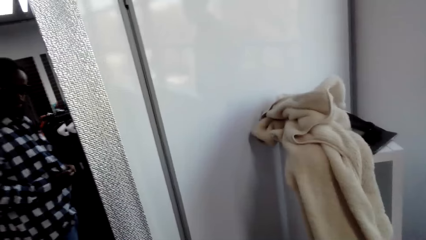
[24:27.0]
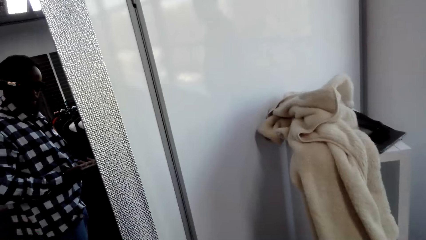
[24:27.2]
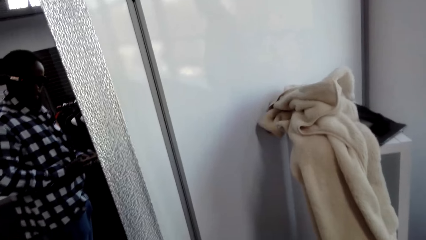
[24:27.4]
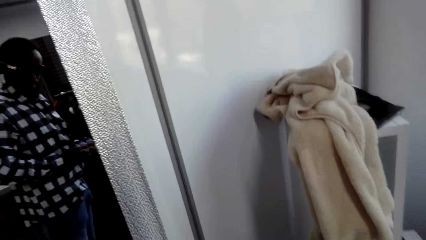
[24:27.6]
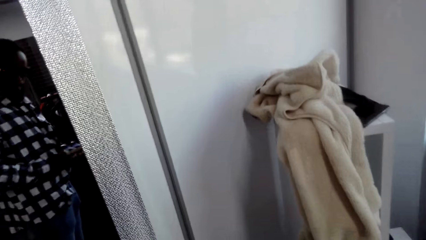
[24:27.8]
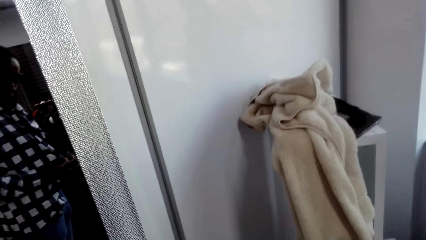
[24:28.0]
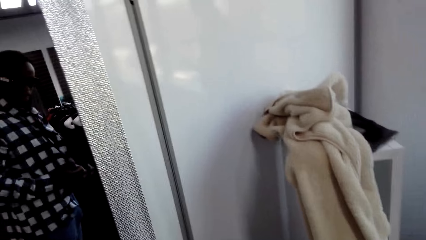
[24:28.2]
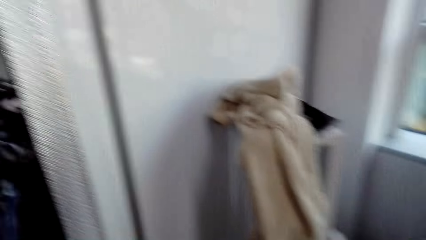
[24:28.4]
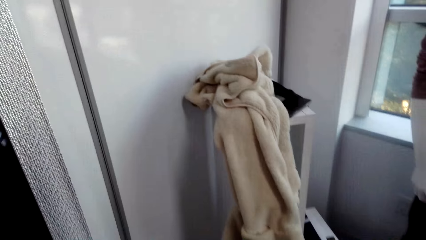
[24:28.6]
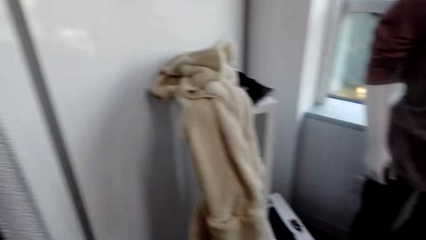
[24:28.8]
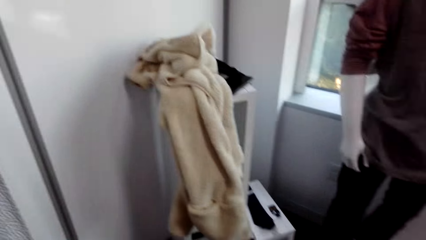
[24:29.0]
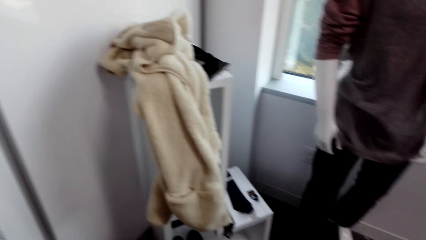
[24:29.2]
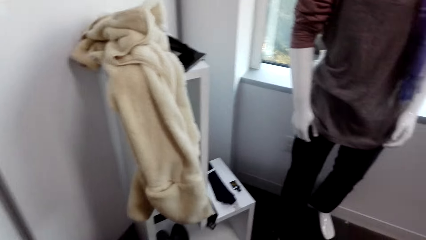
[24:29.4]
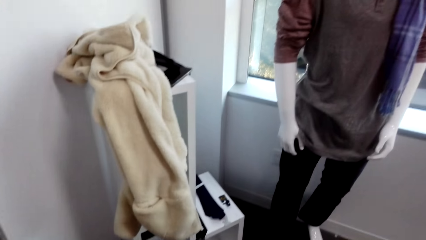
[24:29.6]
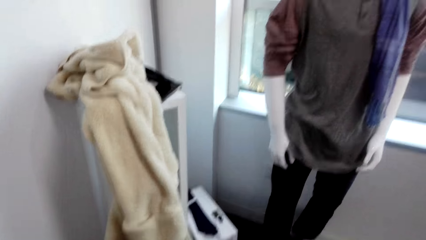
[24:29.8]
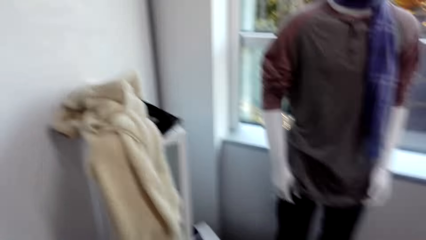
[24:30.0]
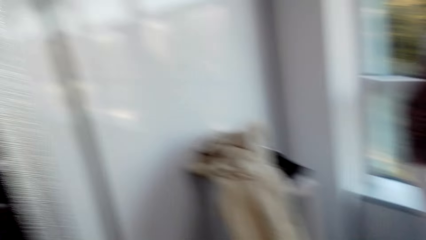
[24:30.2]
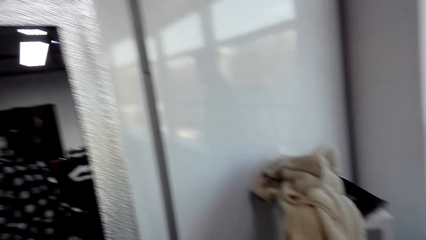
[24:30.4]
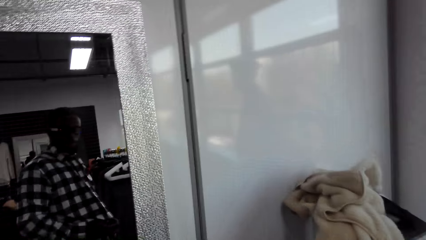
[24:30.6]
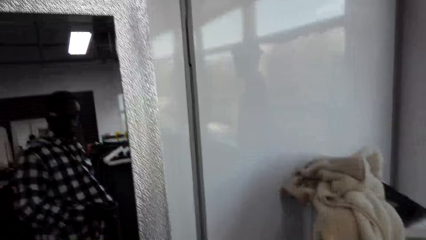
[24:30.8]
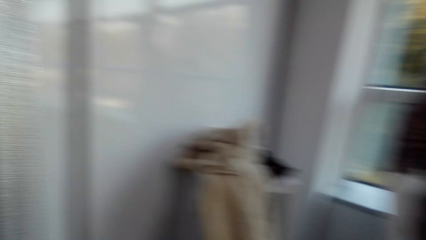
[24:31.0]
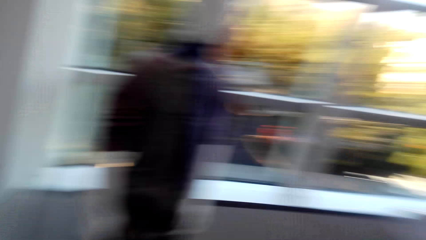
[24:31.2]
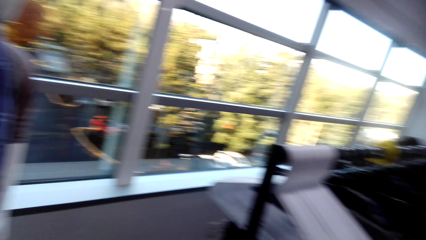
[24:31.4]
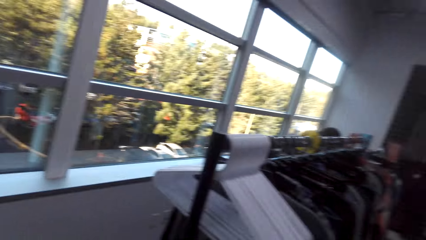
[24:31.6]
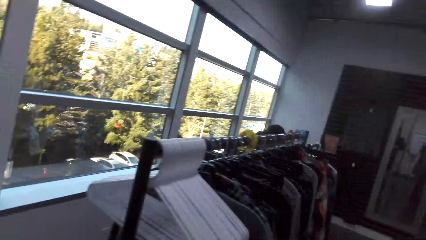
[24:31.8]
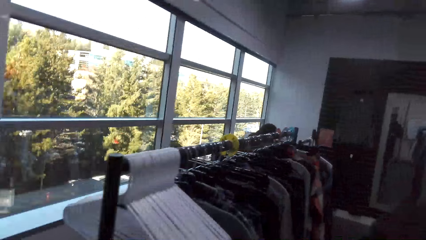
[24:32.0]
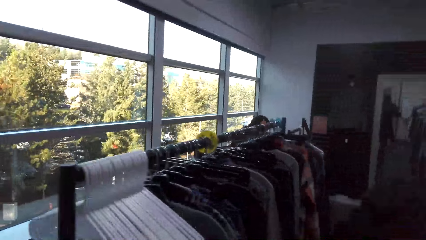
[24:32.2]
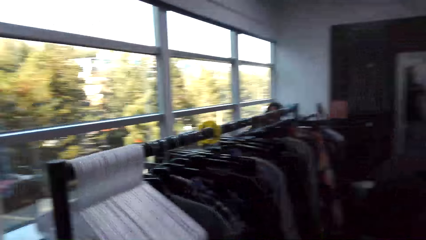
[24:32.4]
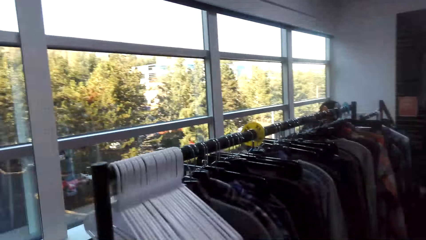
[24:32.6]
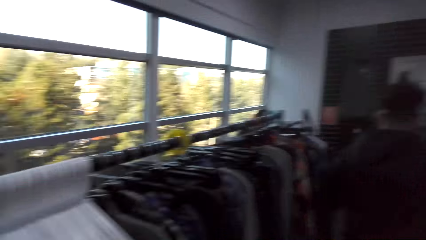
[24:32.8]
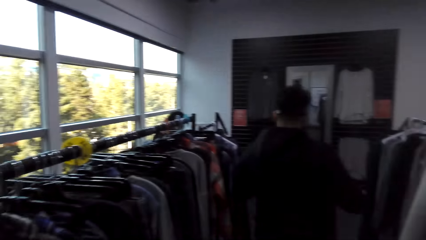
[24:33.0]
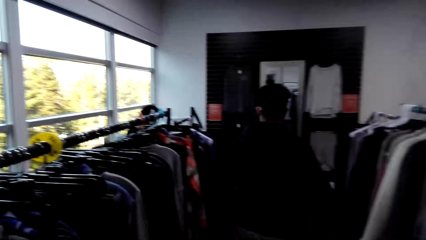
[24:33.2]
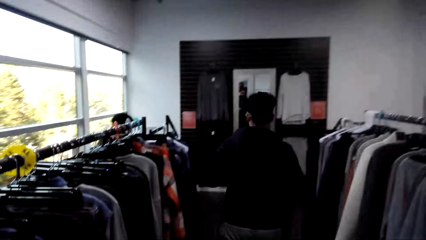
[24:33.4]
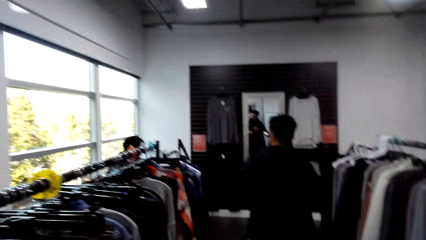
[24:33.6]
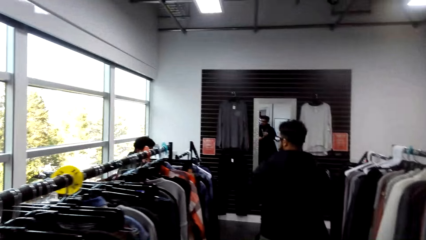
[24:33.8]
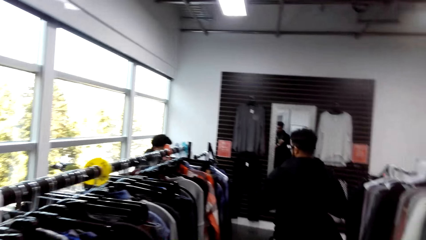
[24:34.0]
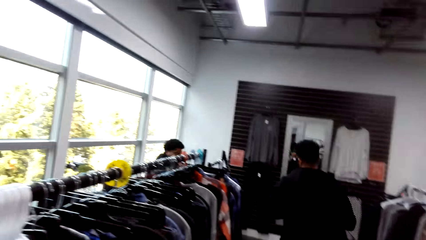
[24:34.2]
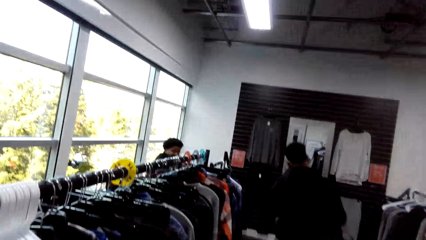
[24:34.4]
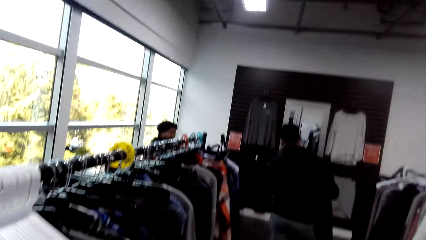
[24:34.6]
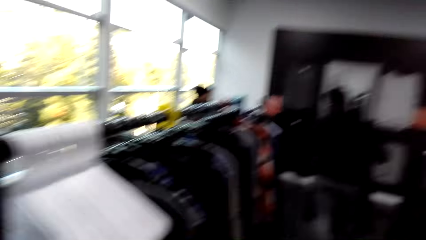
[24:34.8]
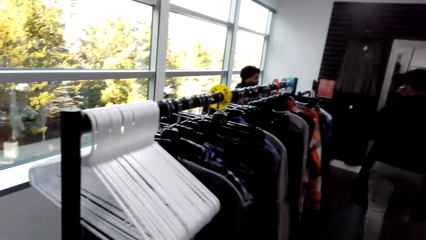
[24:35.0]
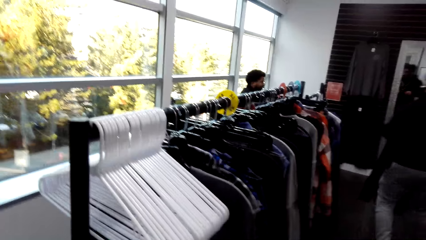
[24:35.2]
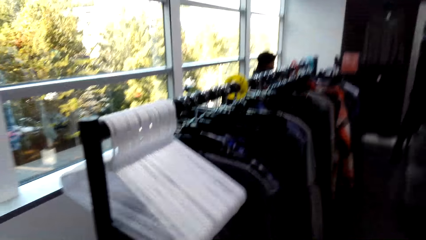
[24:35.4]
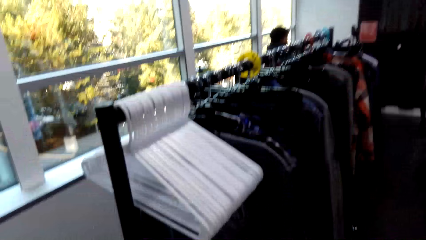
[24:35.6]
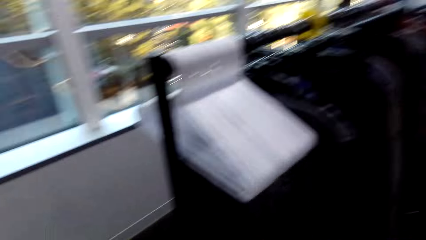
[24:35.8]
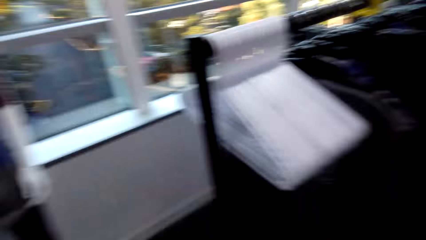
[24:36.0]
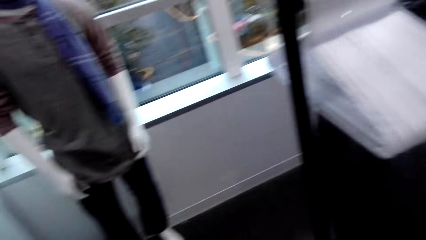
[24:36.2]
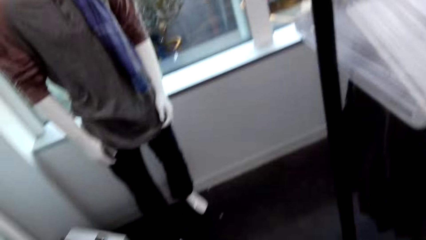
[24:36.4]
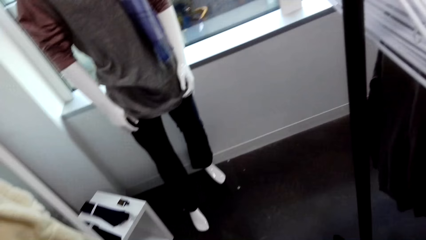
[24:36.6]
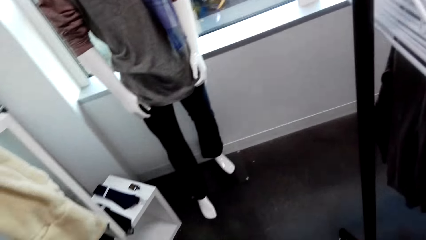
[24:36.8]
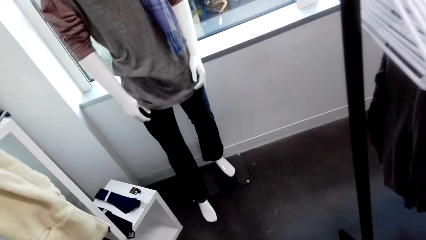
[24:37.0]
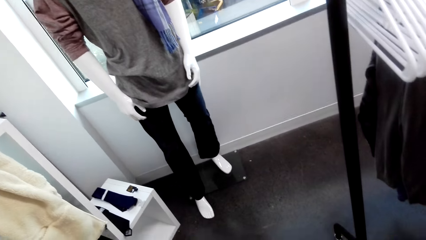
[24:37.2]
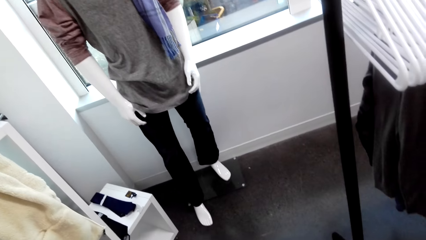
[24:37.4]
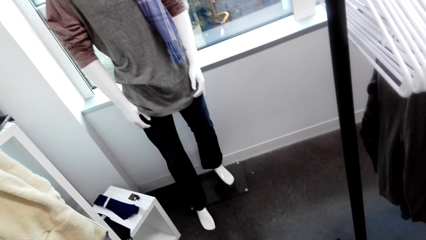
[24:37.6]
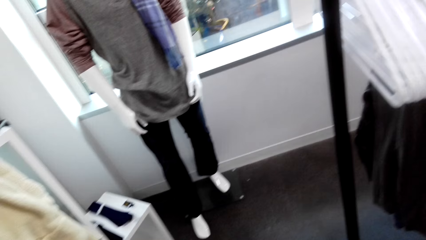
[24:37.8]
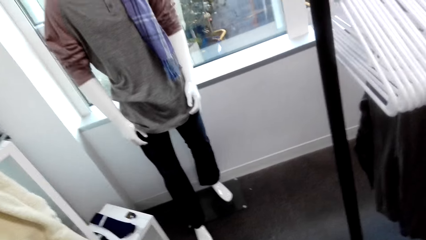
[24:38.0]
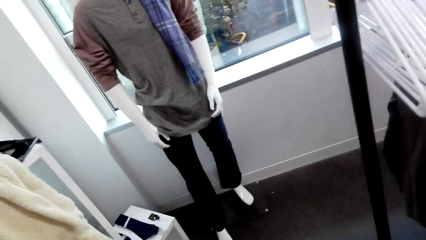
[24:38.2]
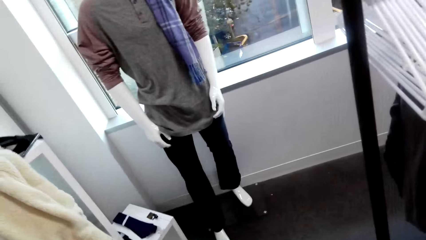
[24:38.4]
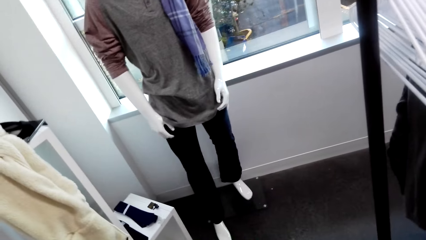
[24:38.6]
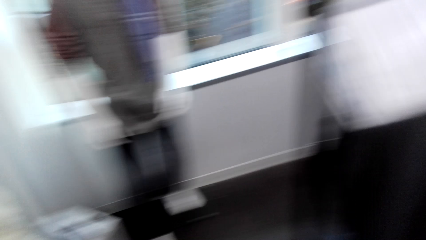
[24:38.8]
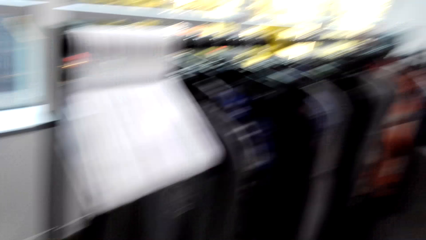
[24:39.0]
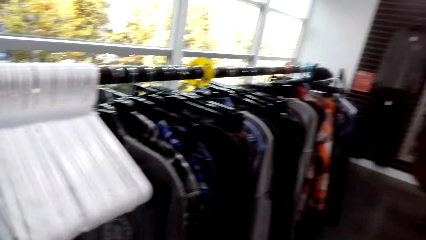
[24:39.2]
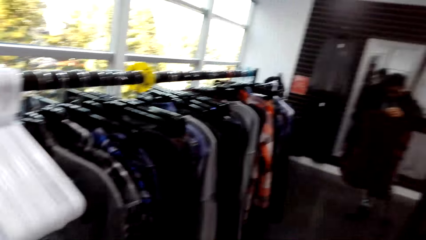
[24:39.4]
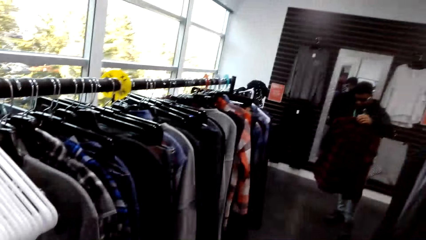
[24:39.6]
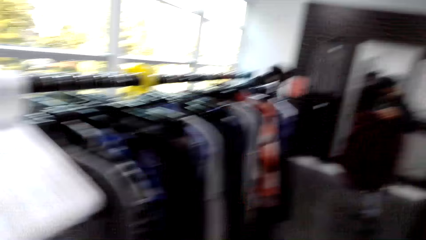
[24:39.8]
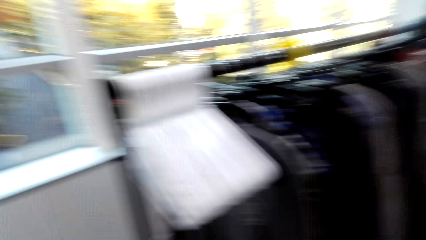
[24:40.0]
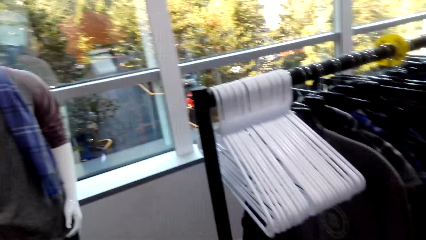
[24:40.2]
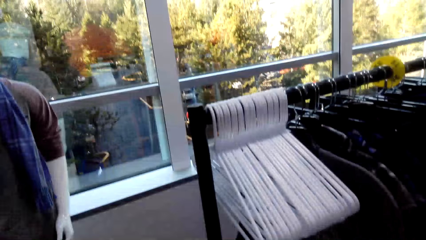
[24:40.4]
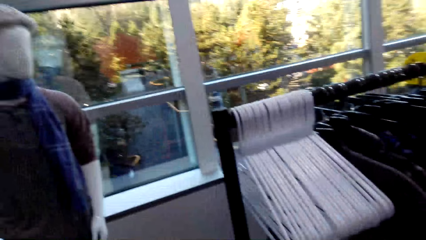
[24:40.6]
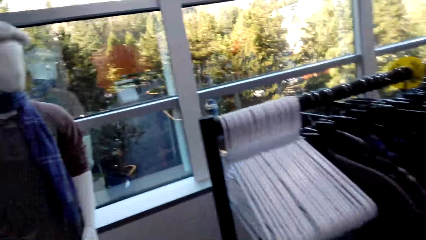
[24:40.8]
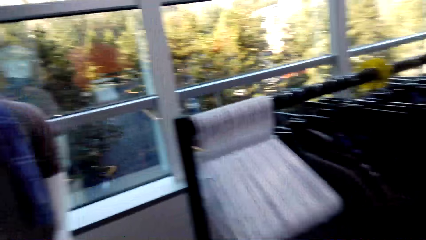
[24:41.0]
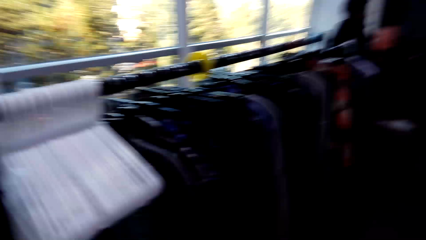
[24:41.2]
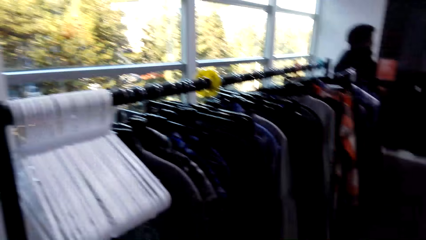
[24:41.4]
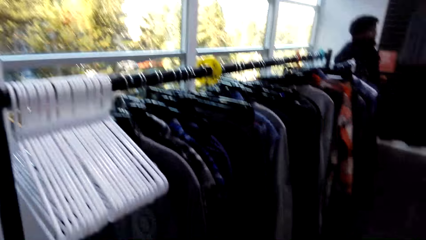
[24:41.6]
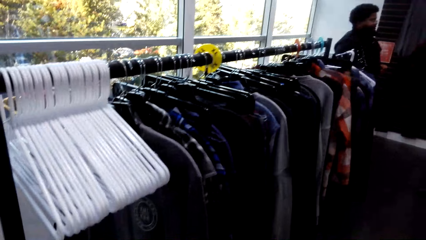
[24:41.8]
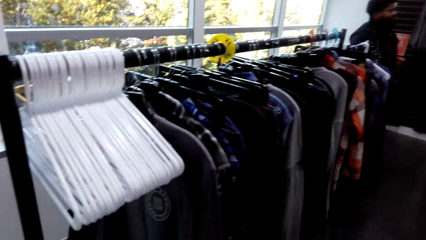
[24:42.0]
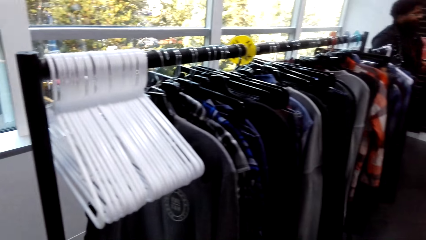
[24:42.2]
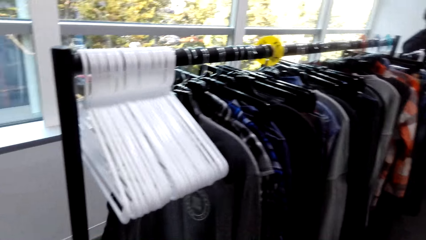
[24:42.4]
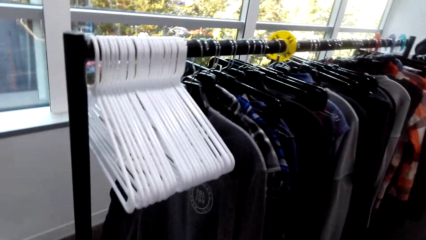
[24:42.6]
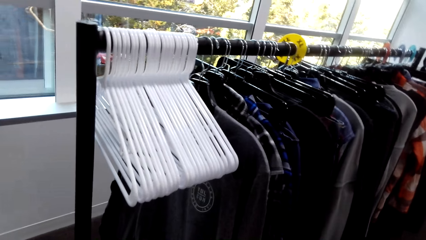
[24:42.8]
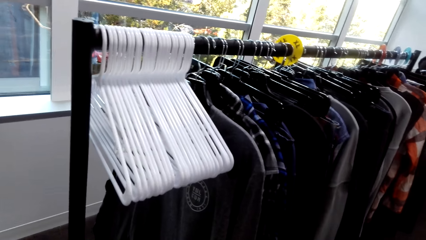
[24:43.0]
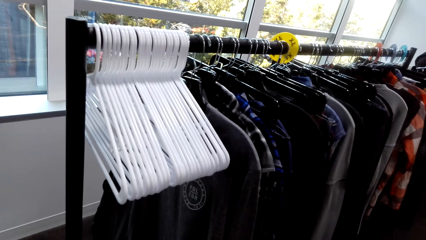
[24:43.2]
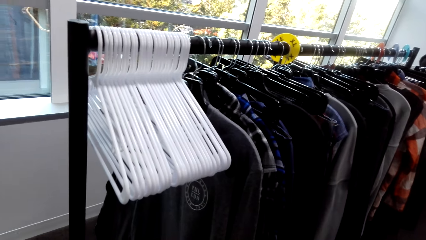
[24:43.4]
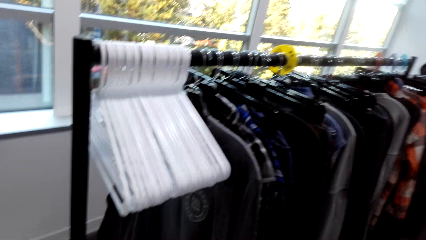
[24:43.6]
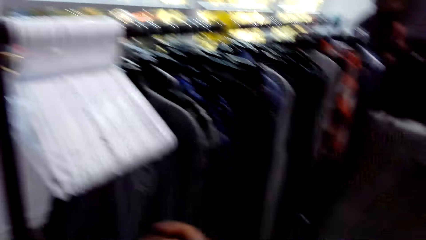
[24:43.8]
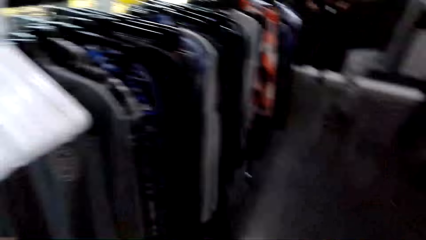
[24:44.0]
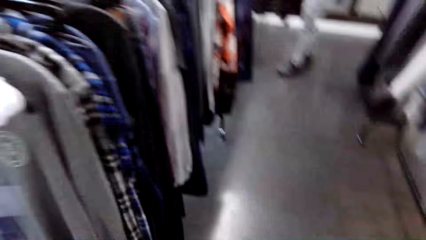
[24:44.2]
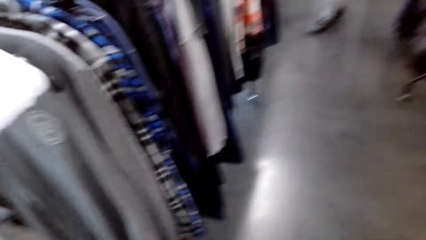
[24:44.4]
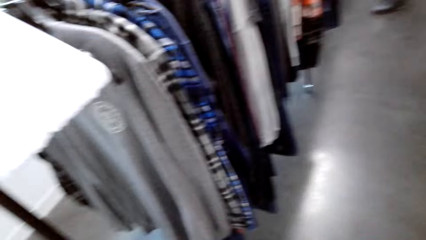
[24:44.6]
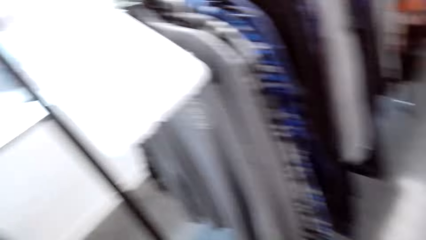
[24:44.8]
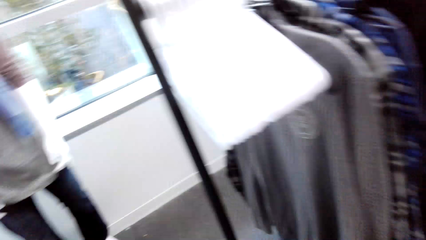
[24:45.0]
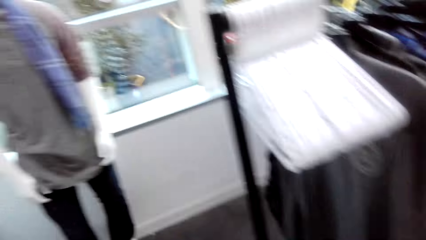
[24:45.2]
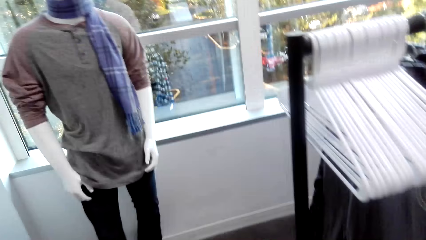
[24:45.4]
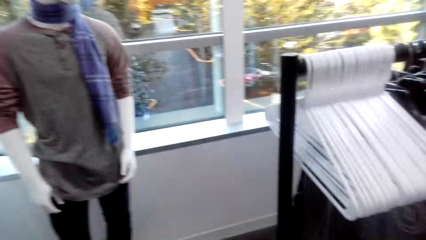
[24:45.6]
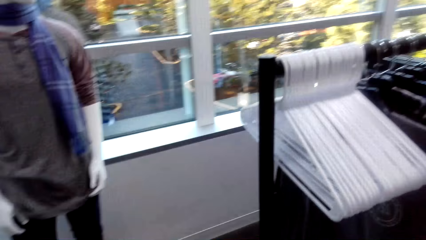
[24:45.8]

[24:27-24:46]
The camera wearer looks around the shop. They look around the room. They walk around the shop. They converse with a man. They look around the shop. They turn around the shop.
